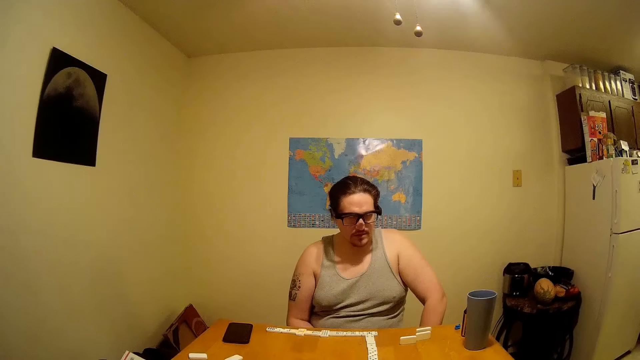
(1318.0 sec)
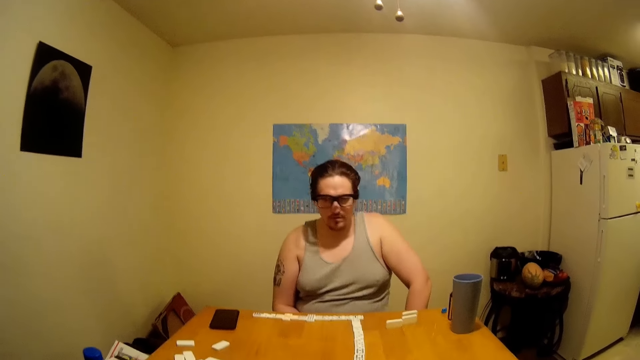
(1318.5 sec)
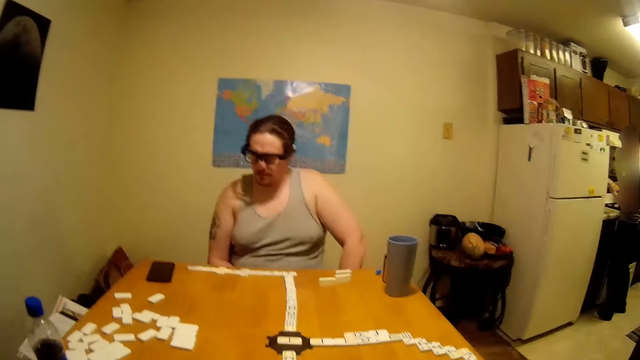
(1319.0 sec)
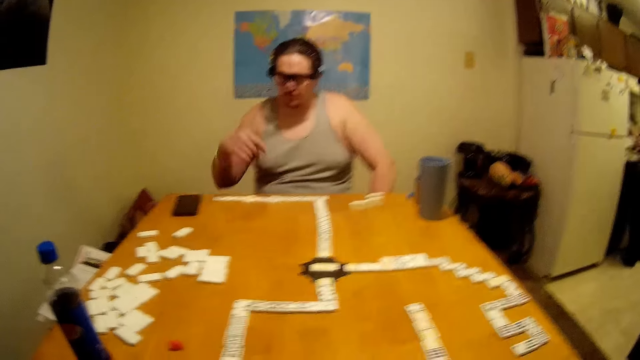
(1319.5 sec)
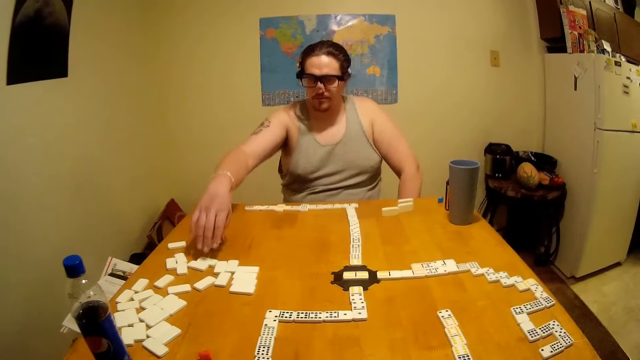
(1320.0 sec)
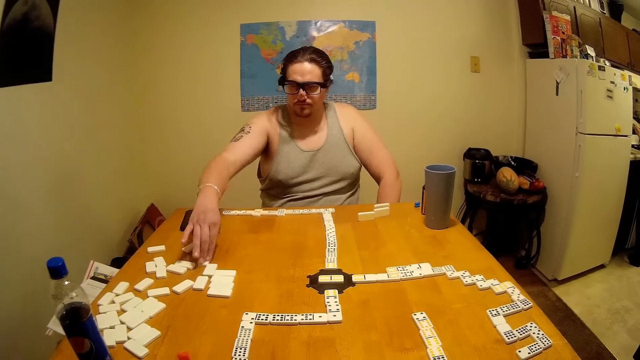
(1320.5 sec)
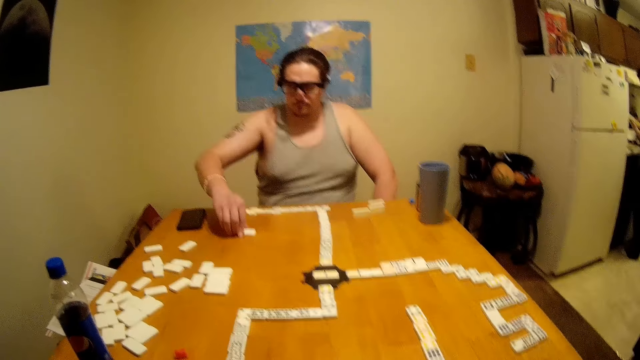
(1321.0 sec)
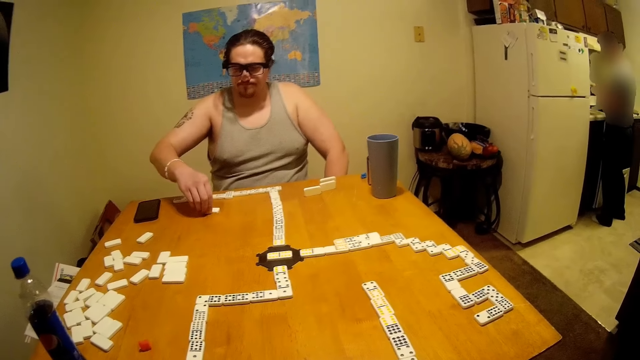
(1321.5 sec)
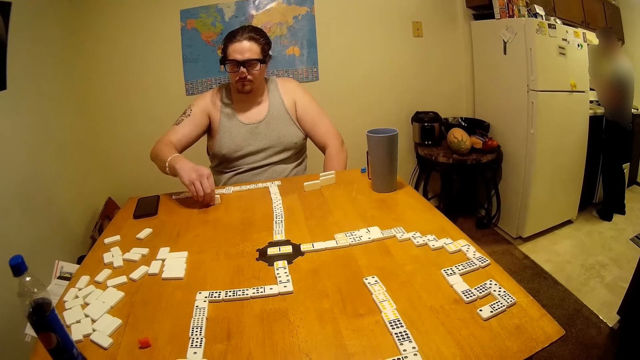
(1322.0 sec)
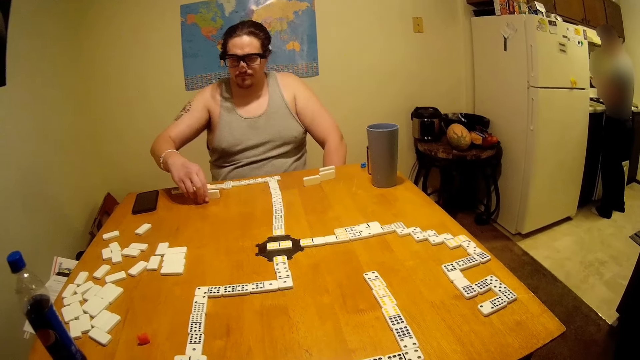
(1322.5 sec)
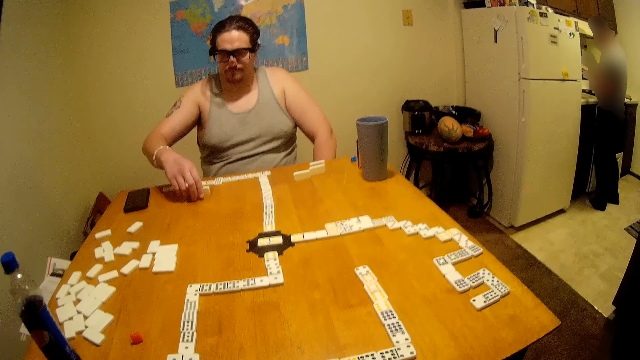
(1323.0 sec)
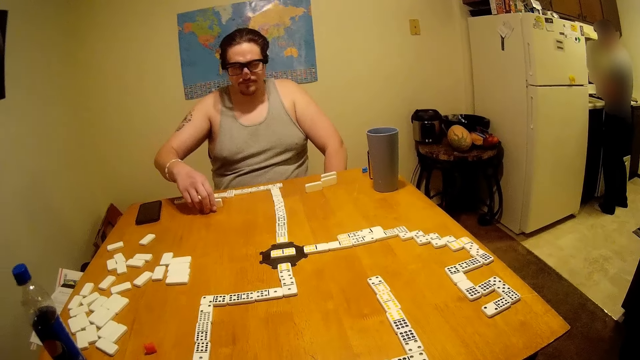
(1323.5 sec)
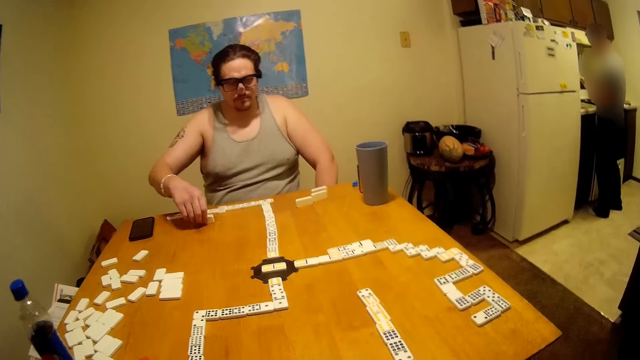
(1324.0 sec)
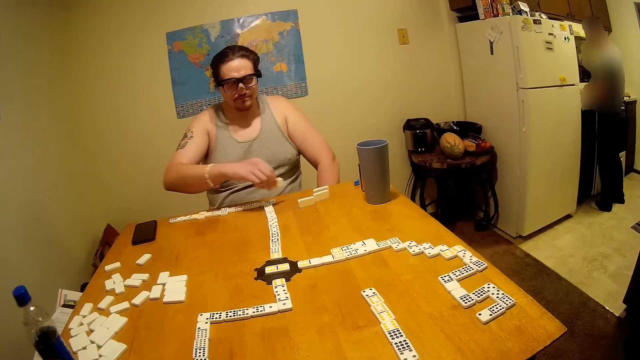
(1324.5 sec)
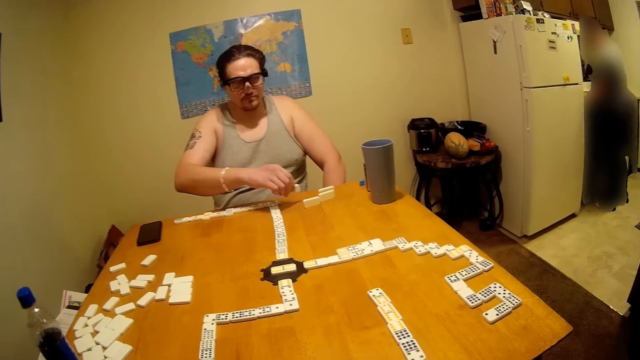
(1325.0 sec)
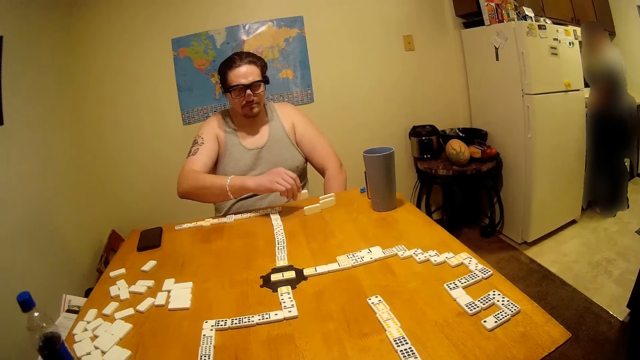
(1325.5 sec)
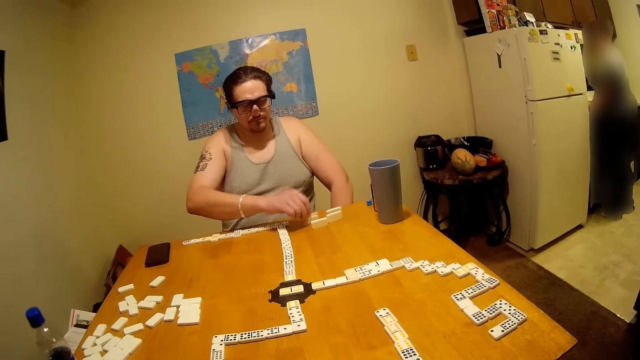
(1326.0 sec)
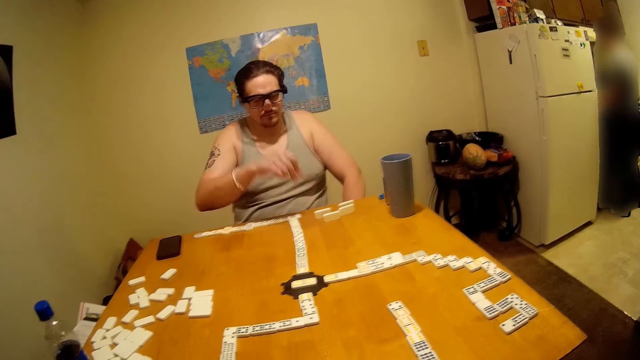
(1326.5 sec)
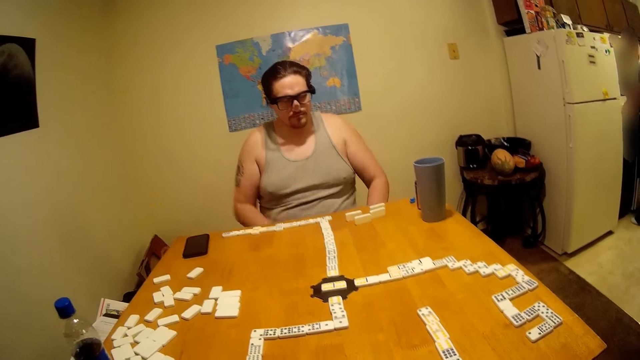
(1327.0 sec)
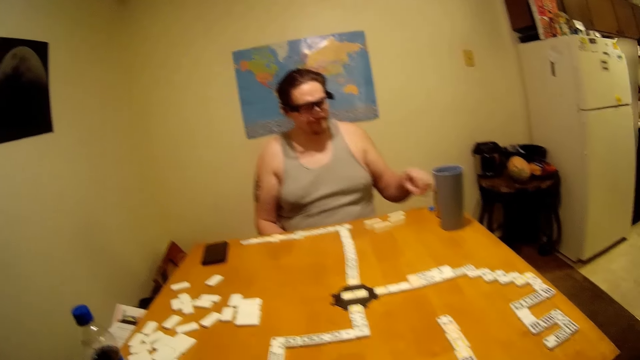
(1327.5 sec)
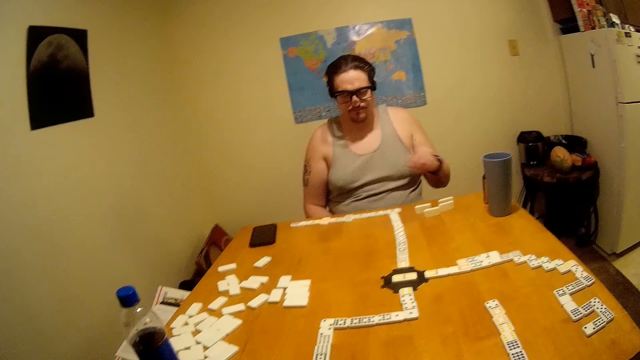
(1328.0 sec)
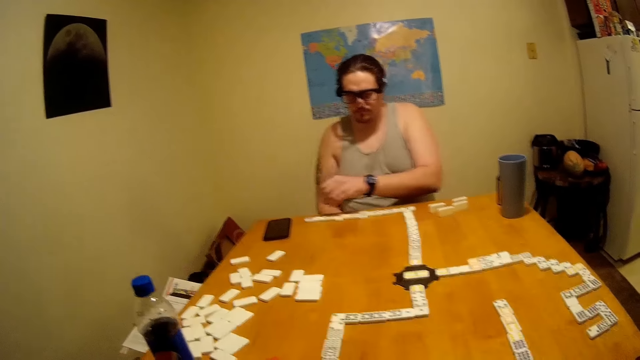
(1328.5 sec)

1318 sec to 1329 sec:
A person picks the dominoes. The person plays the dominoes while talking. The person places aside the dominoes.

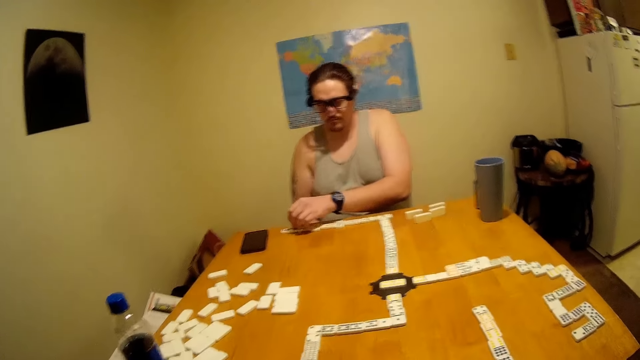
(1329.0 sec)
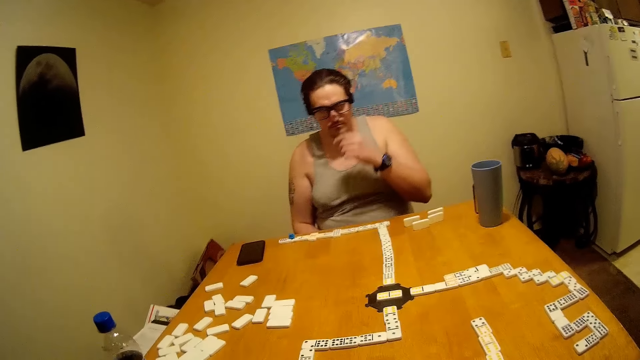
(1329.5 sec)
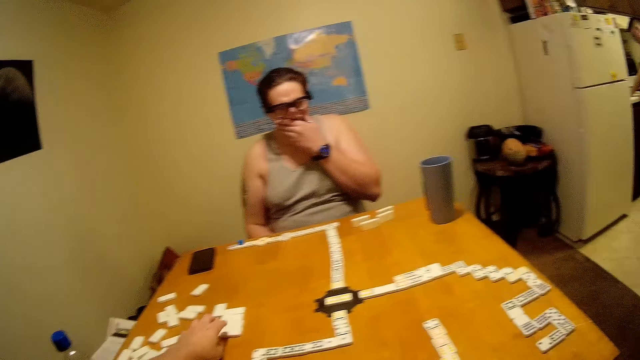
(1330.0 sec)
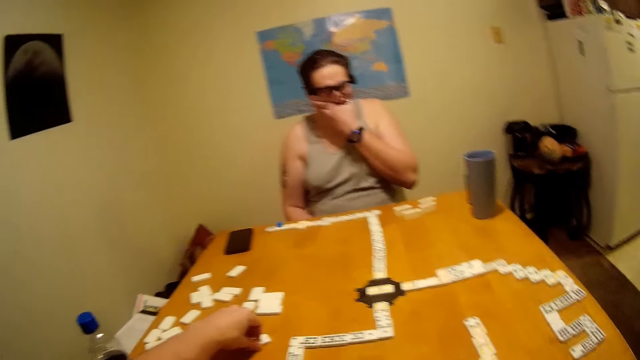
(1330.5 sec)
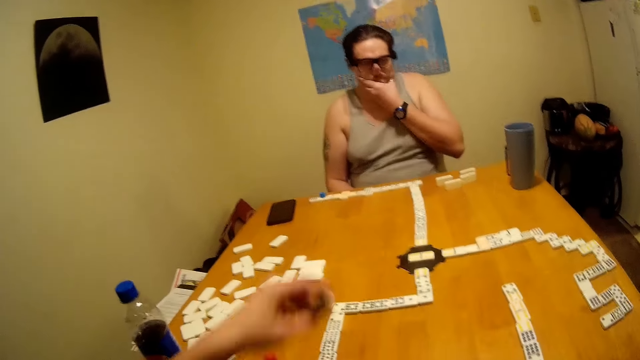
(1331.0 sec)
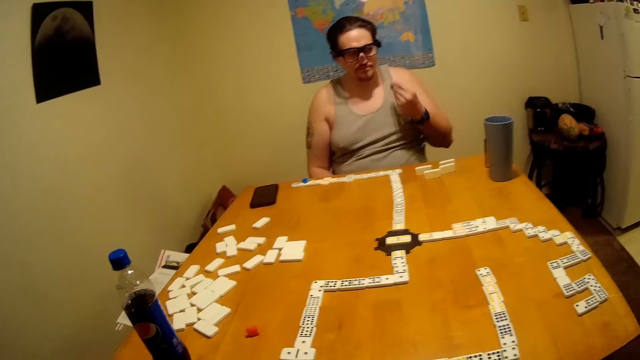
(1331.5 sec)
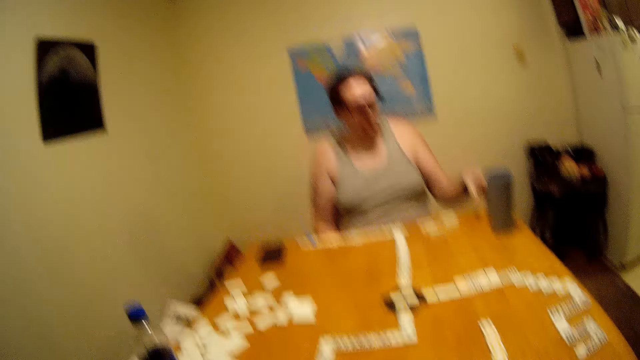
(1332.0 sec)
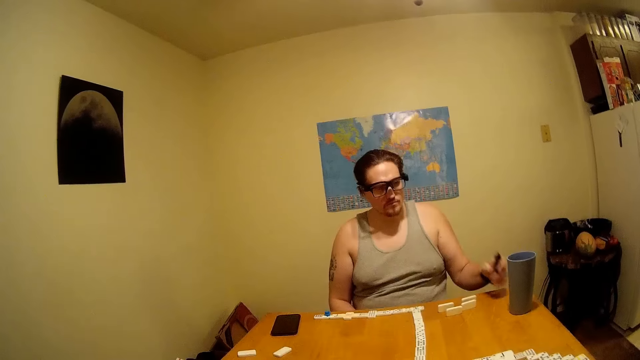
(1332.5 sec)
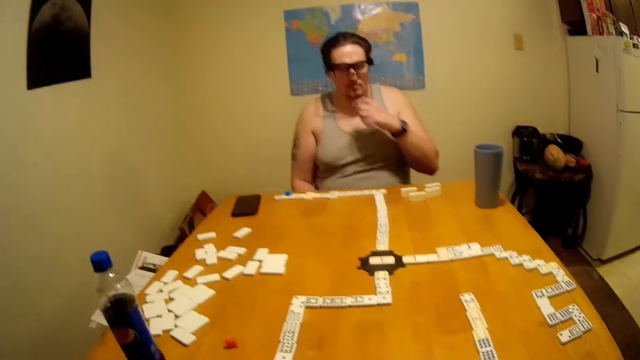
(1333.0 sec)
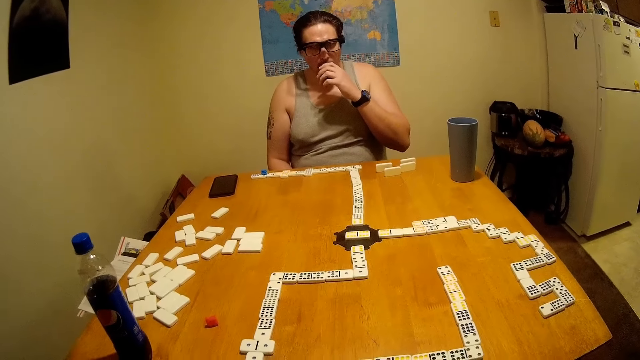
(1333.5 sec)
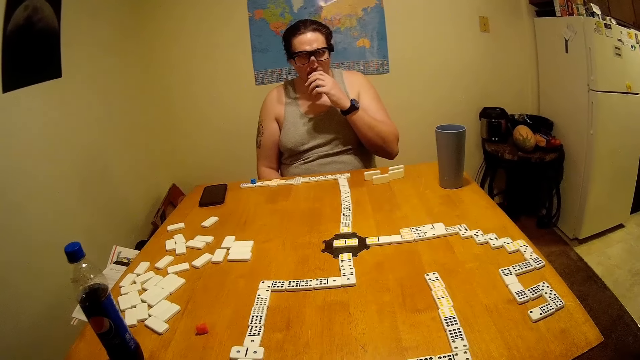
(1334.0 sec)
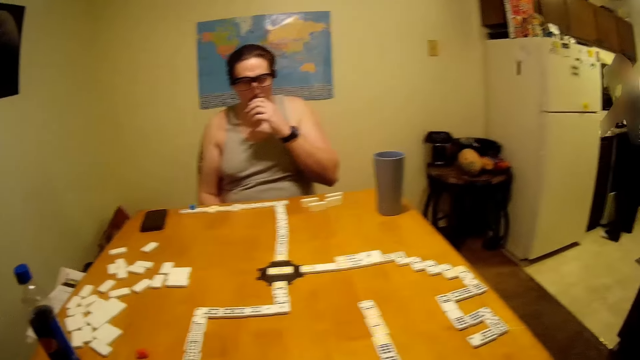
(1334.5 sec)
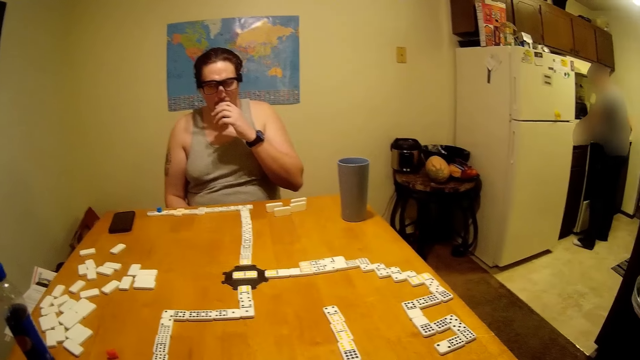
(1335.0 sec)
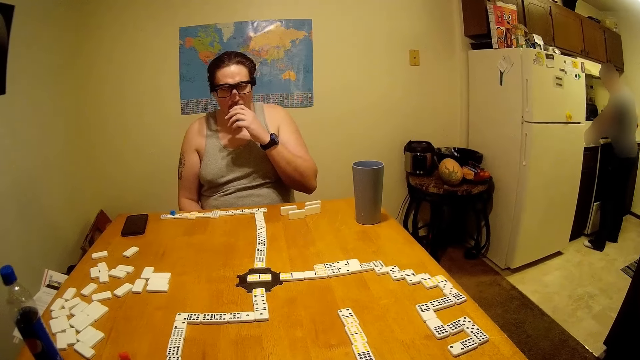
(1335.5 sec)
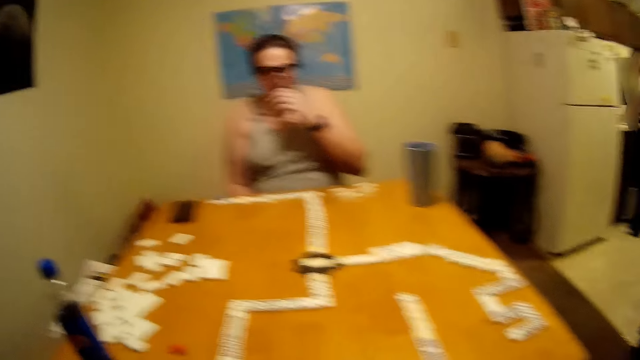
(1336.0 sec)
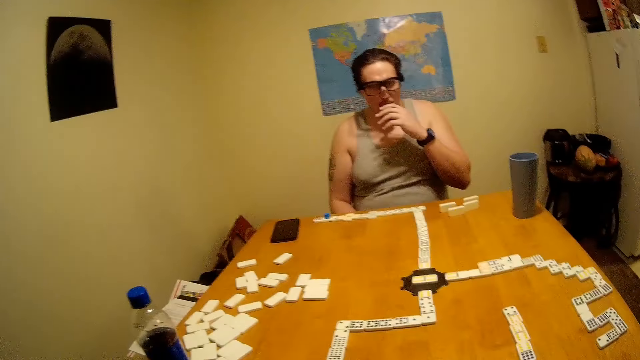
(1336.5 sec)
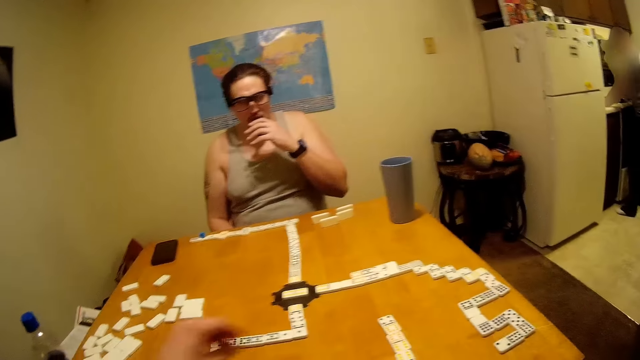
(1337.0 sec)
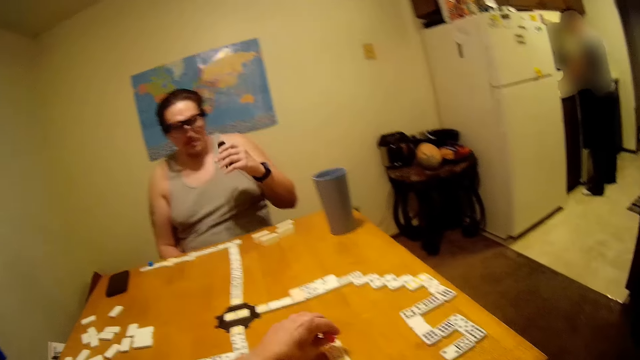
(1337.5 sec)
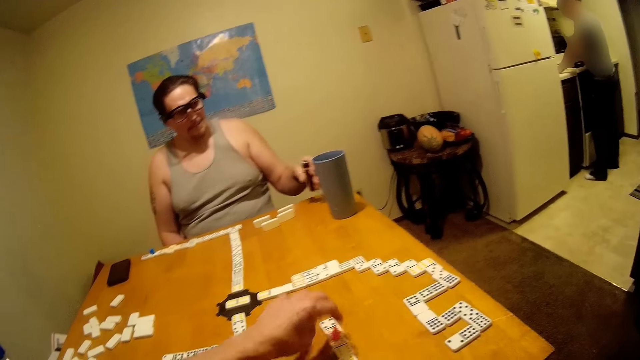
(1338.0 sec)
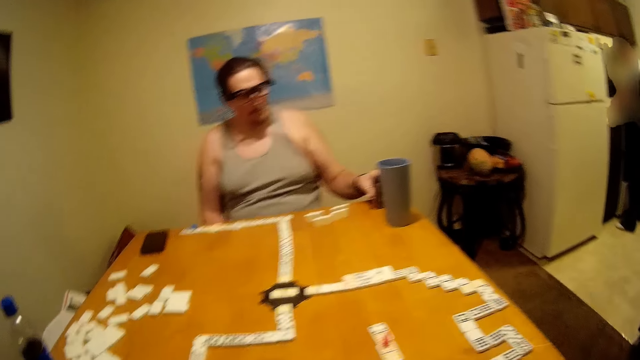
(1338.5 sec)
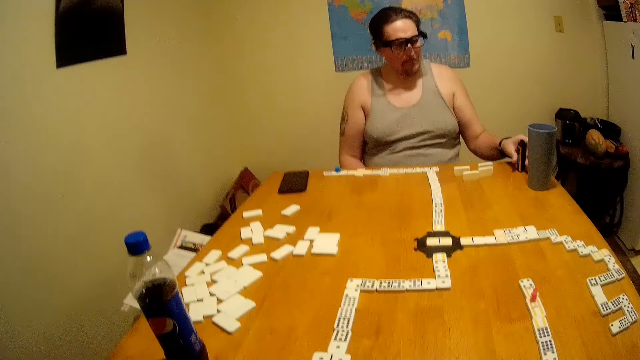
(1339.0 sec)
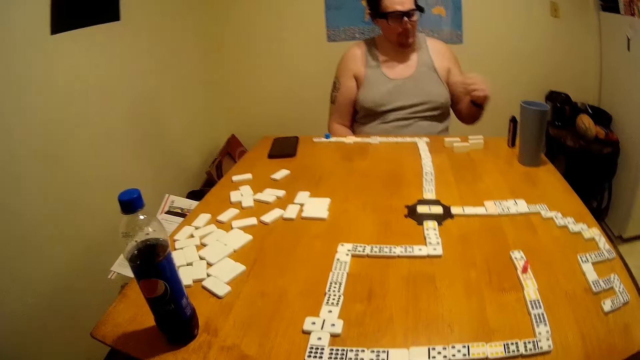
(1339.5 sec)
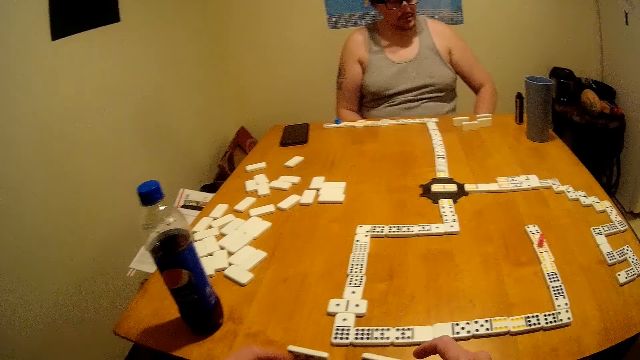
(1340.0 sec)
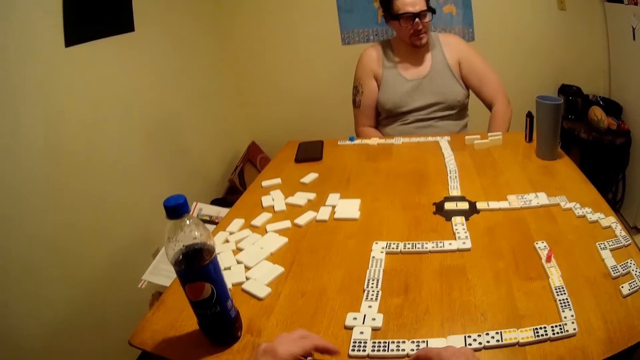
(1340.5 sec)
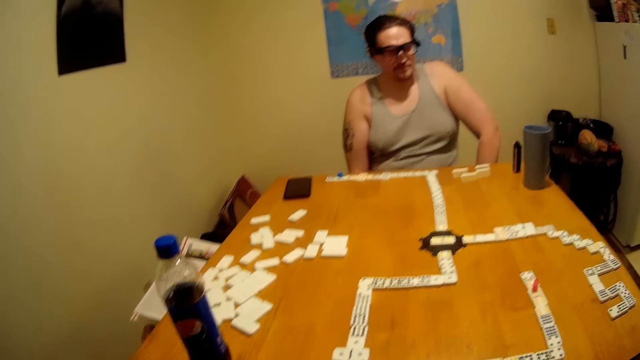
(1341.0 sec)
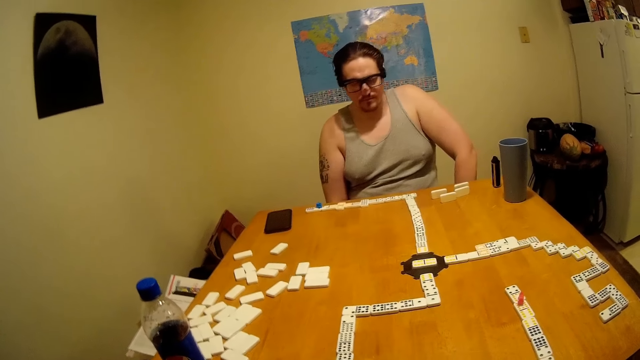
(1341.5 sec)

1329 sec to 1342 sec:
A person places dice on the dominoes. The person rubs his mouth. The person smokes, sniffs something. The camera wearer plays the dominoes and talks.
